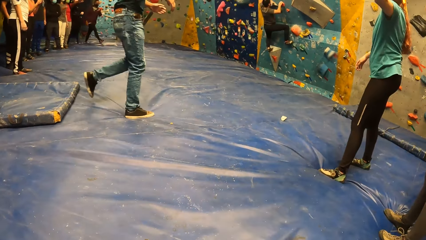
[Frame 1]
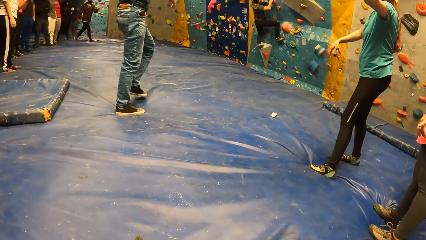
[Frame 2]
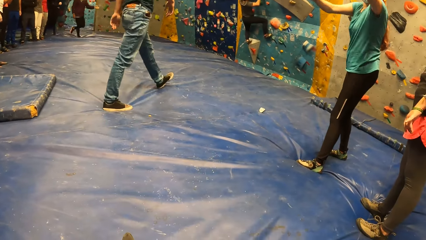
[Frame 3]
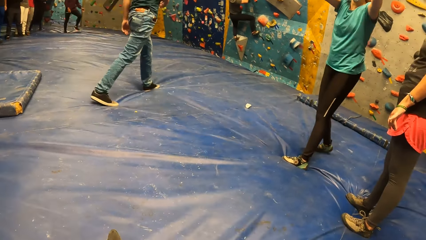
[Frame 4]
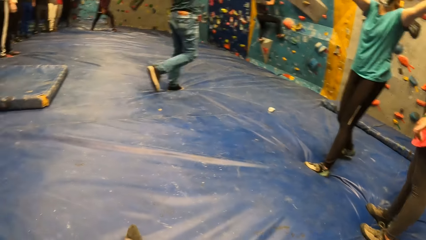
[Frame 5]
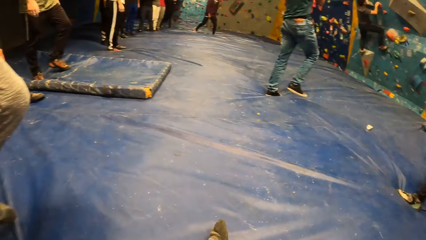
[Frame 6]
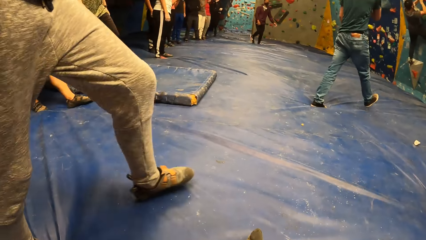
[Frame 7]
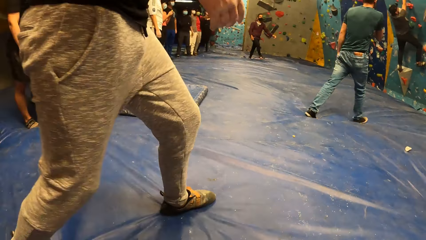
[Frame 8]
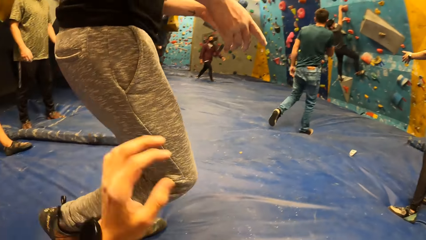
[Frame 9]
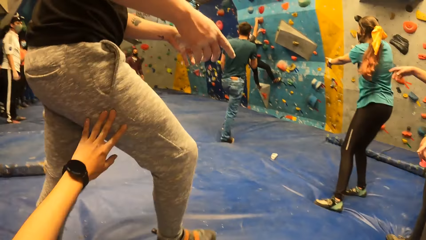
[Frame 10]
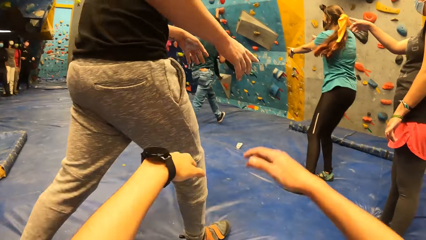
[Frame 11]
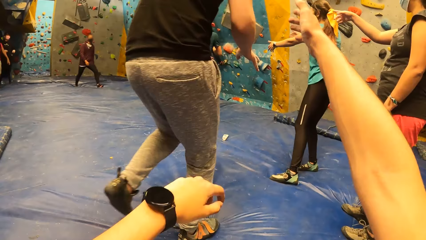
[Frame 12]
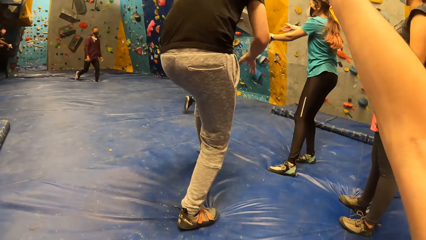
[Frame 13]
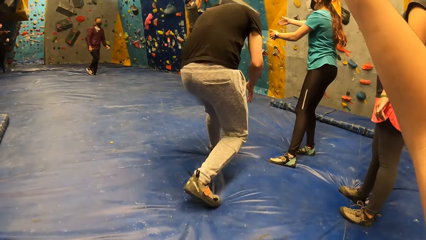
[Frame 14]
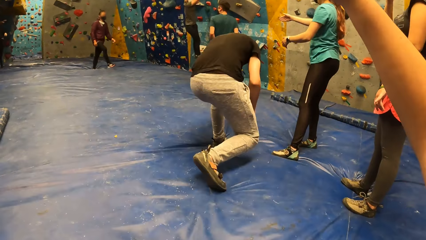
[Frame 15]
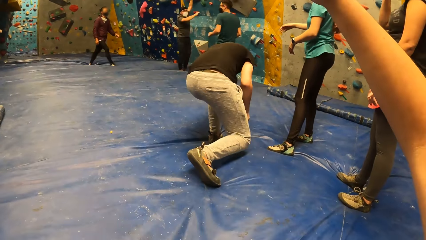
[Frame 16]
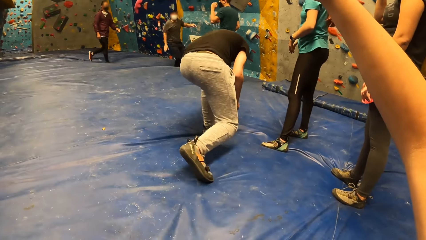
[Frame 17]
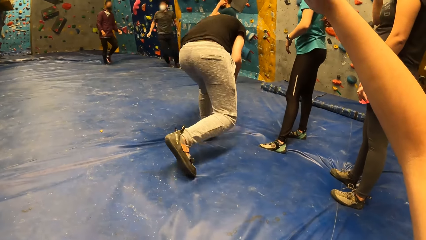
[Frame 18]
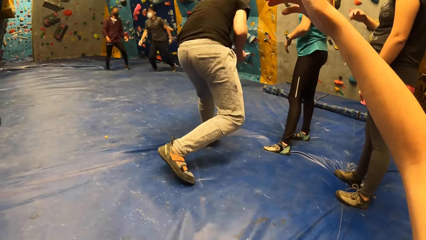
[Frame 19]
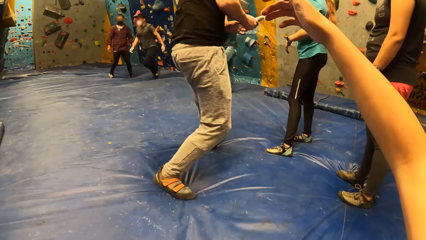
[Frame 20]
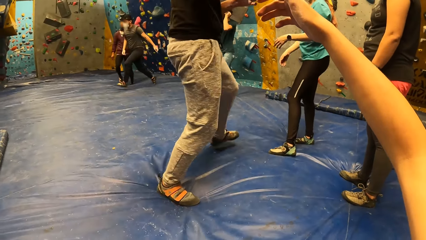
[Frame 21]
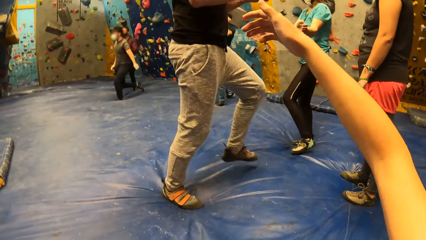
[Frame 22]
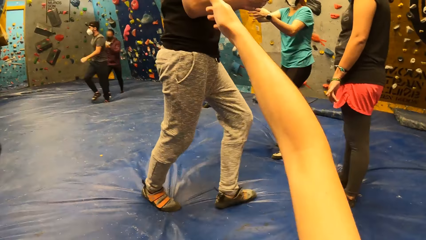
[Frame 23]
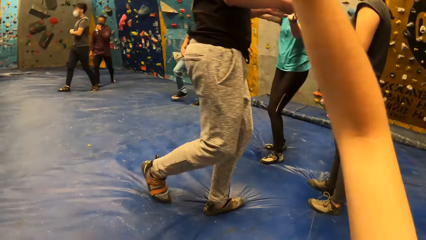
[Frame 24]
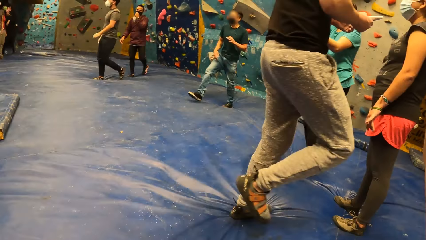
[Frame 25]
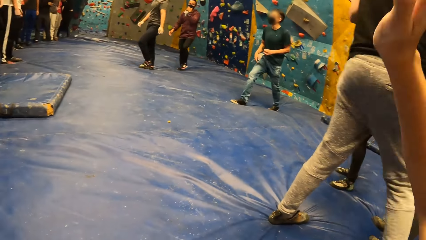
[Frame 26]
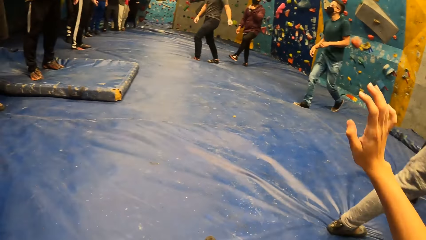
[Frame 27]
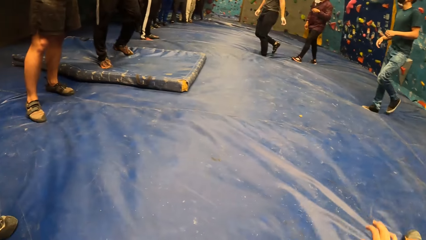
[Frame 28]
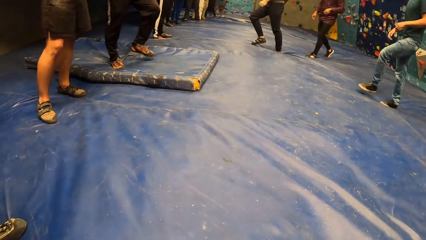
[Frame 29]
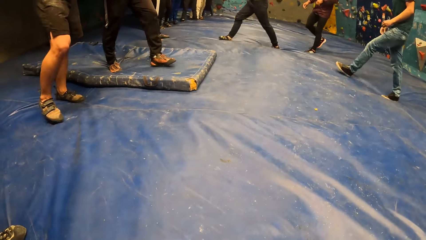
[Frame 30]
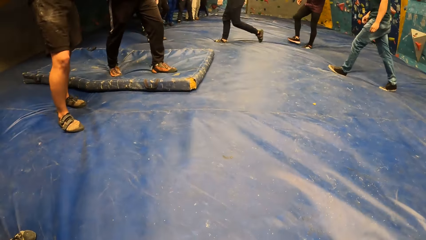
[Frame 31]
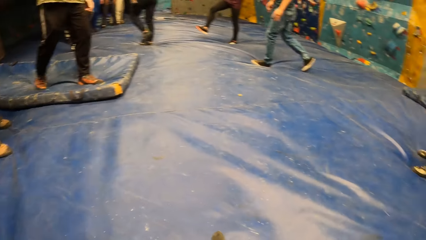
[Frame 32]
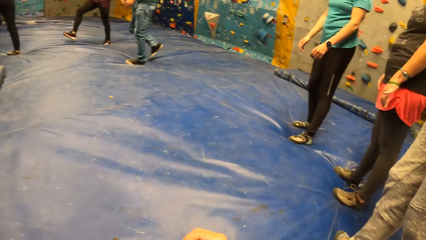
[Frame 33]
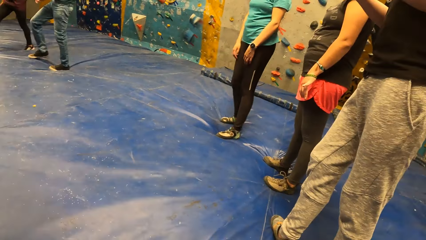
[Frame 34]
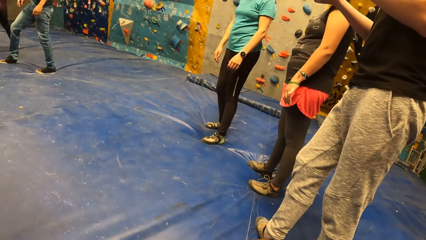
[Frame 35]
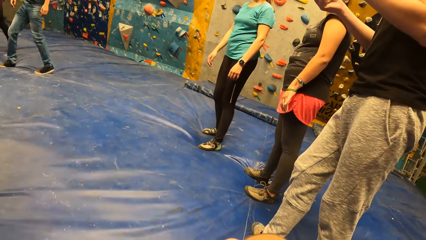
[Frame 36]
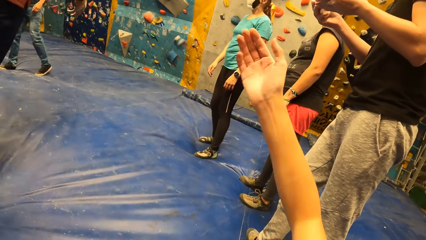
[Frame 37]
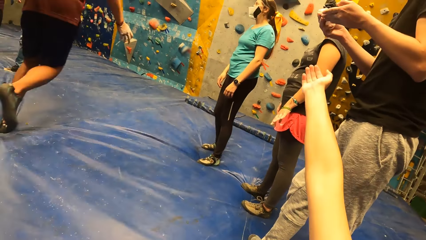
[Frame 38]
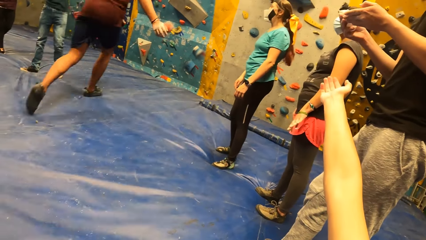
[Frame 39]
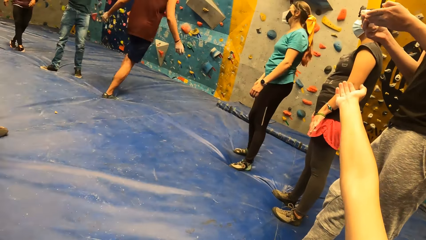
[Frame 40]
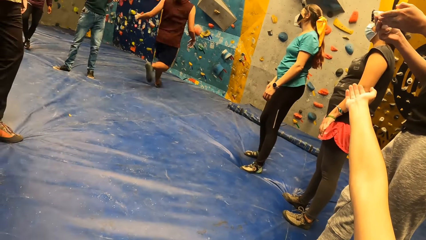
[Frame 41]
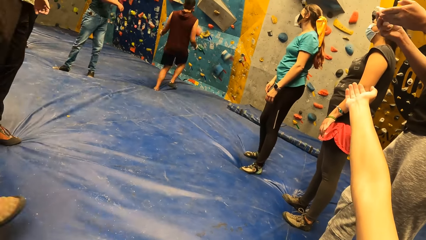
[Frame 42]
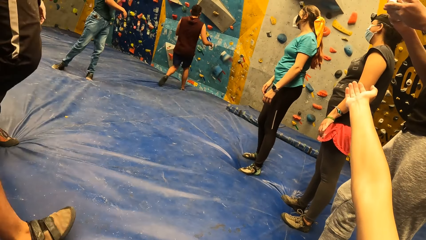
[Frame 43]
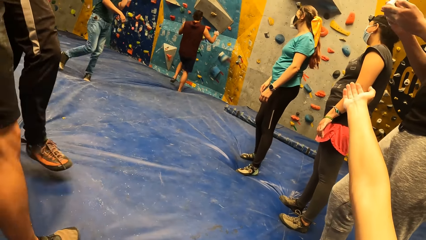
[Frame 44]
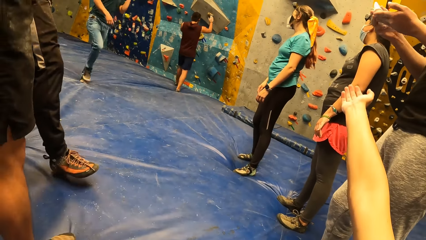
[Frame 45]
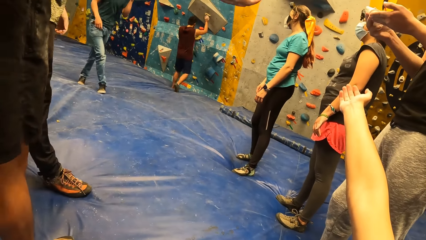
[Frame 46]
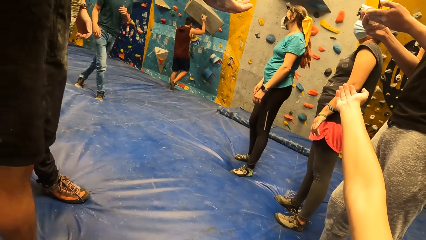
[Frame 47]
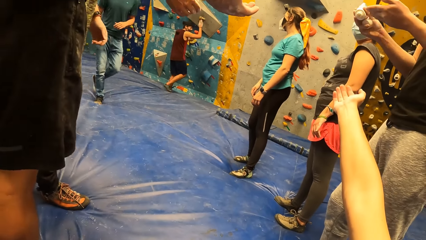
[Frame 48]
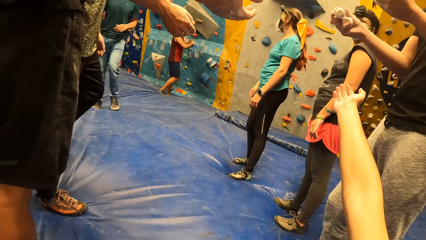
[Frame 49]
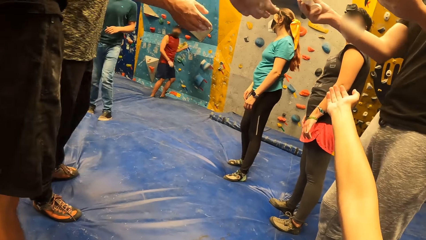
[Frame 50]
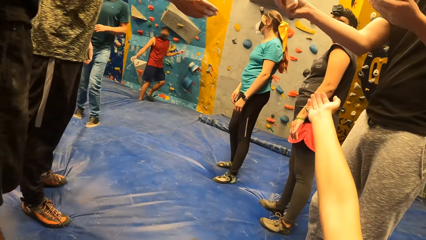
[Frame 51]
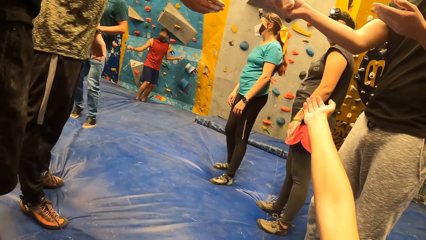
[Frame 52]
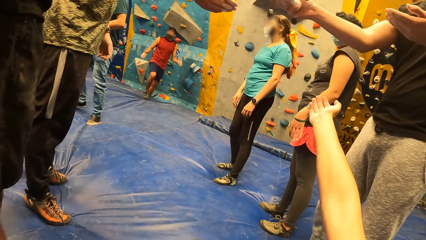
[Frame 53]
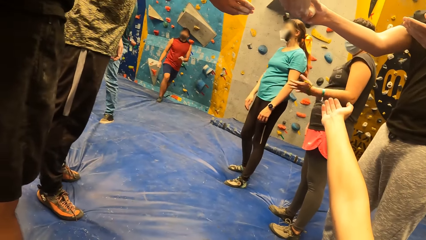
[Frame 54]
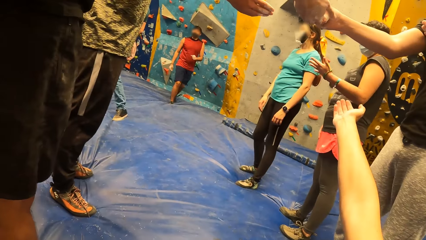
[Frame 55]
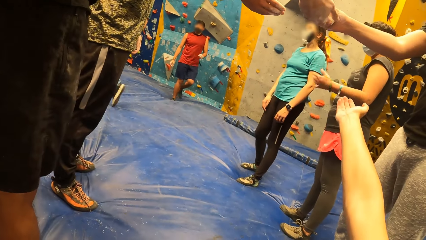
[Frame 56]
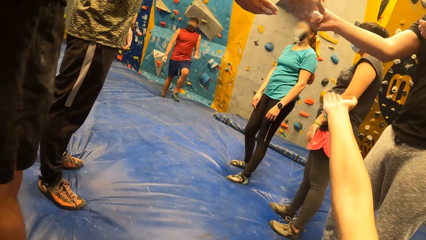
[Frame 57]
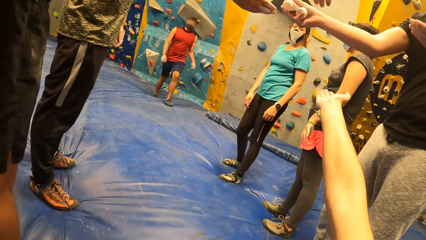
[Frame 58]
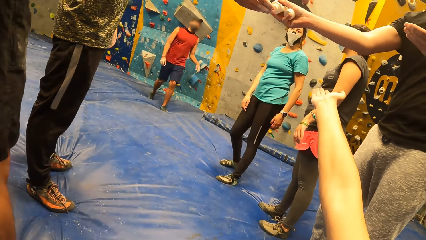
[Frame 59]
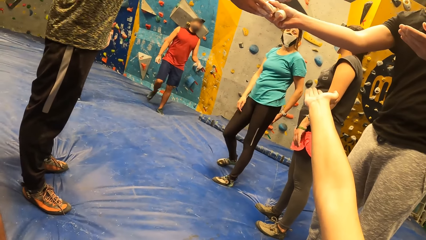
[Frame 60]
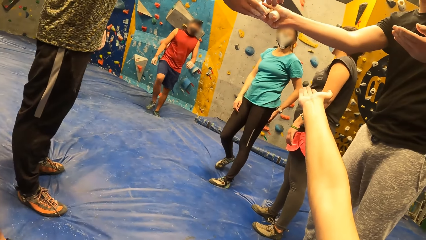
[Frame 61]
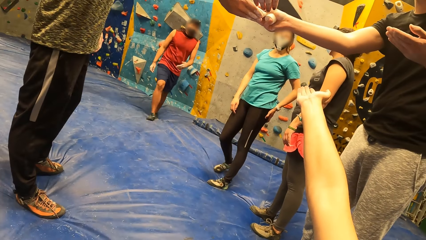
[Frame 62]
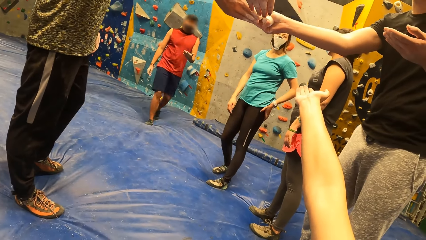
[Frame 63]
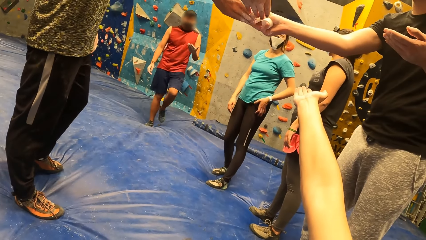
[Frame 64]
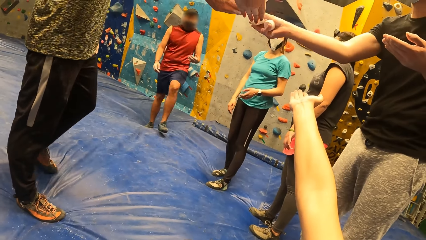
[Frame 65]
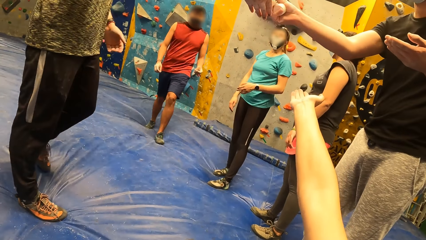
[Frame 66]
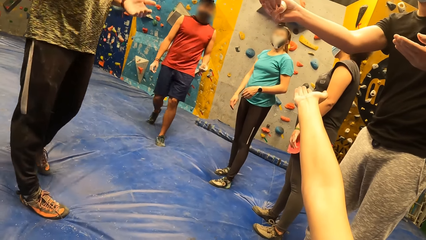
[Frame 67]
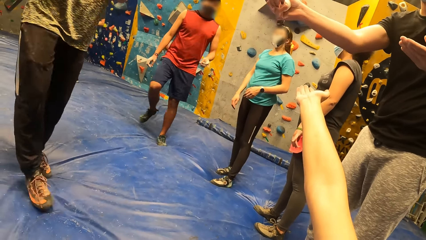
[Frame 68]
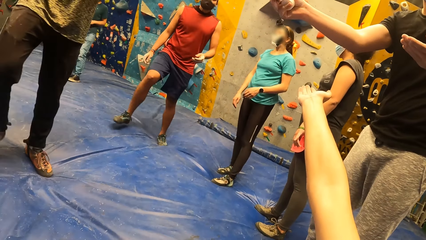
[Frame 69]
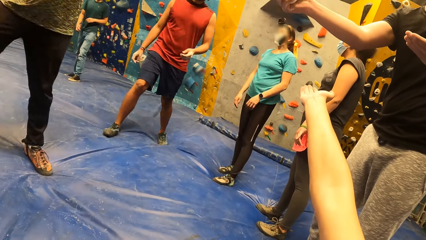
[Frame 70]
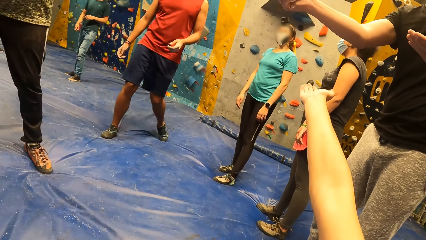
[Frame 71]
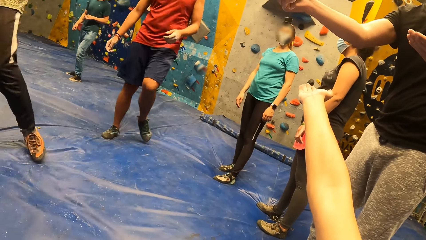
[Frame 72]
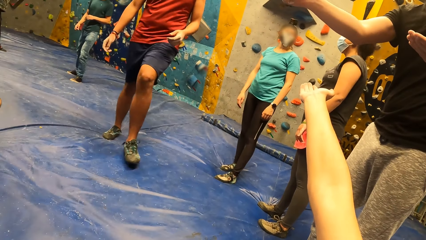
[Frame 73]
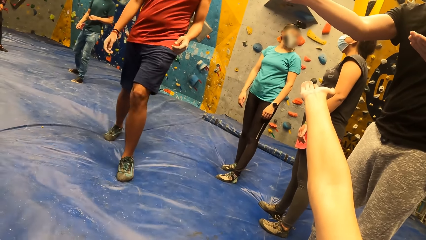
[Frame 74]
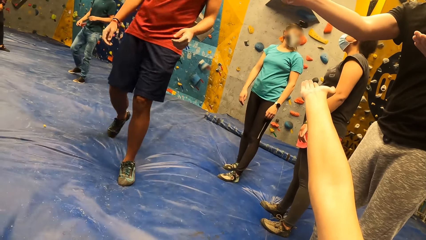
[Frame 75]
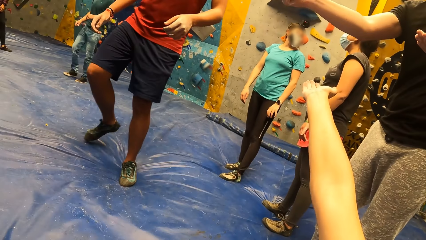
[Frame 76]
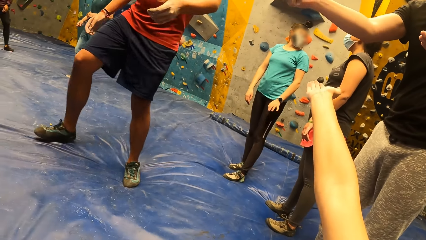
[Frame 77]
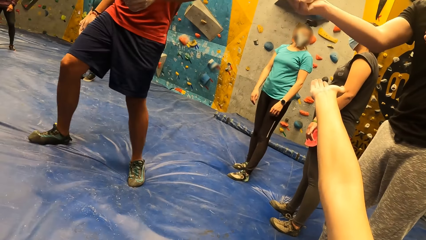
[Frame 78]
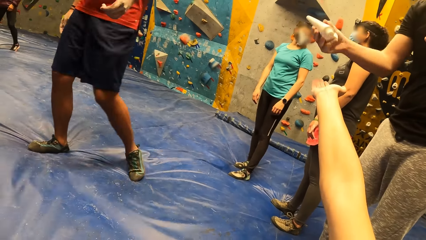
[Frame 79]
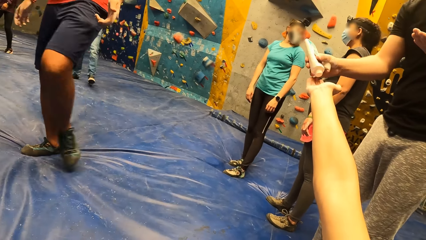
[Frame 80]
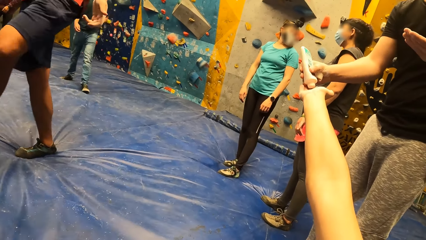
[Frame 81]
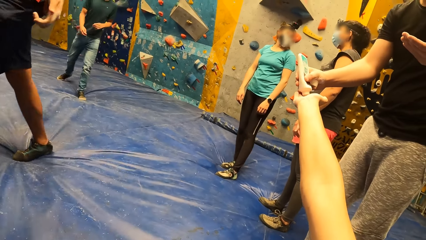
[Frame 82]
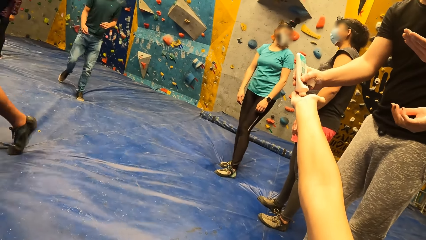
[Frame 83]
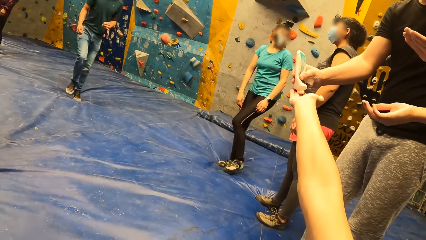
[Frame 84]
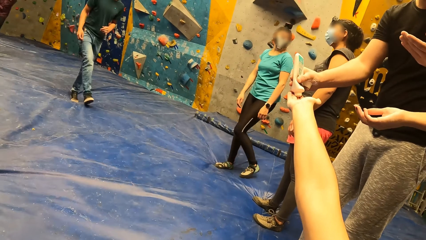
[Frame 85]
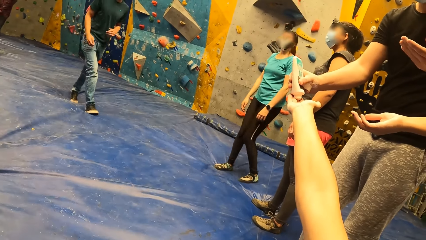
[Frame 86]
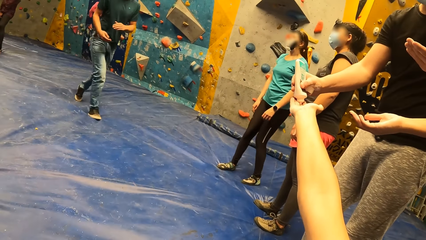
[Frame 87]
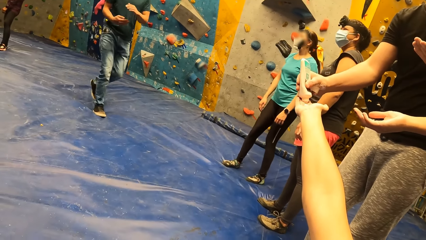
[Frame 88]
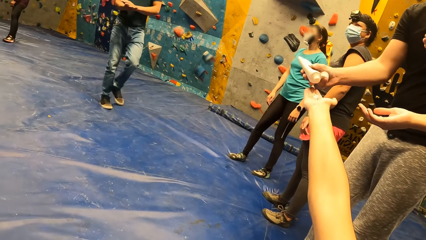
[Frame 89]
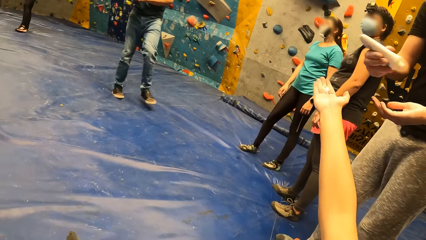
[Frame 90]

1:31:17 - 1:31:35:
The camera wearer moves her hands. She hits a man with her left hand. The man picks up a tube of cream on the crash pad with his left hand. The camera wearer looks at people. She moves her hands. She stretches her right hand towards the man. The man pours the cream from the tube into his left hand. The man pours the cream into the hands of a group of people. The man pours from the tube in his right hand to the right palm of the camera wearer. The camera wearer applies lotion.
